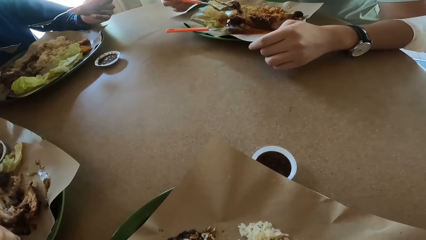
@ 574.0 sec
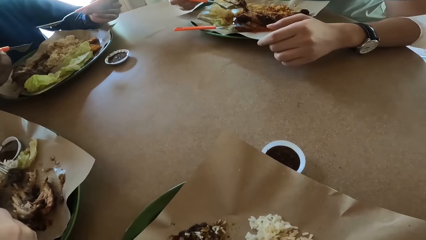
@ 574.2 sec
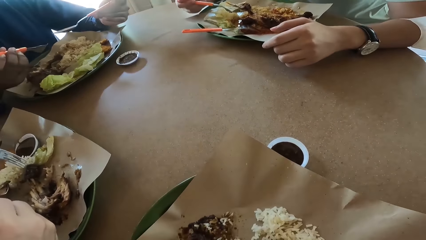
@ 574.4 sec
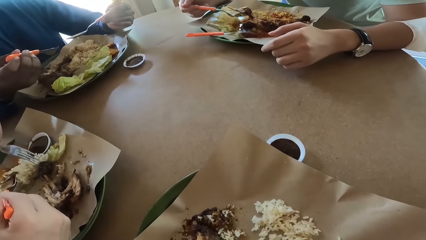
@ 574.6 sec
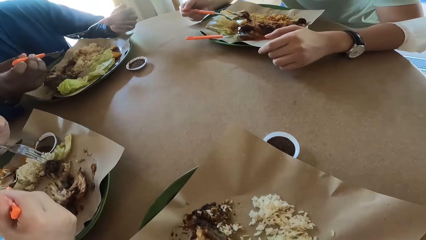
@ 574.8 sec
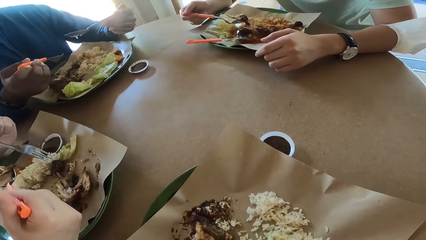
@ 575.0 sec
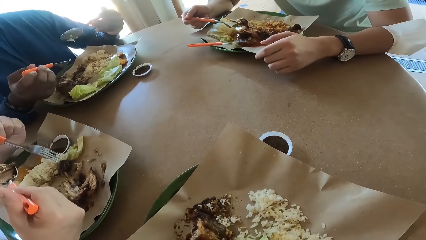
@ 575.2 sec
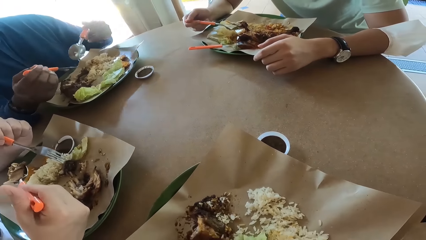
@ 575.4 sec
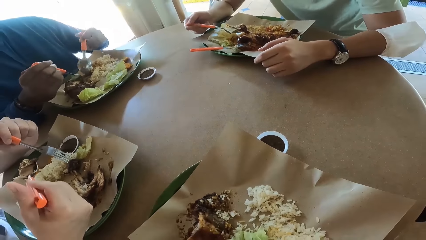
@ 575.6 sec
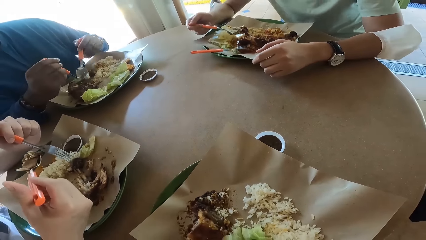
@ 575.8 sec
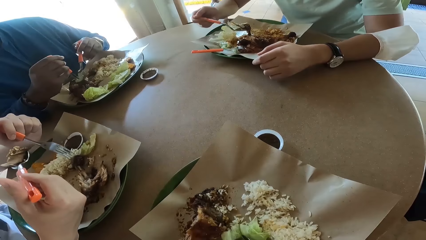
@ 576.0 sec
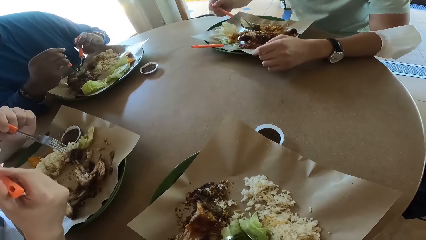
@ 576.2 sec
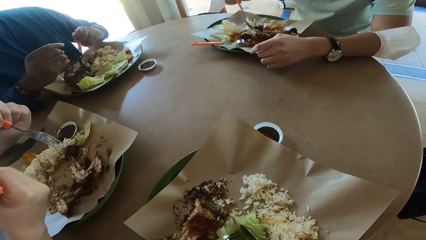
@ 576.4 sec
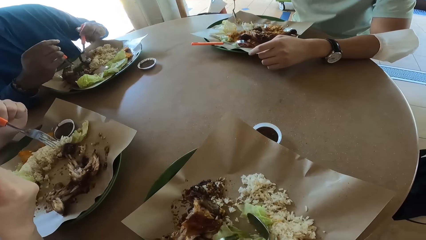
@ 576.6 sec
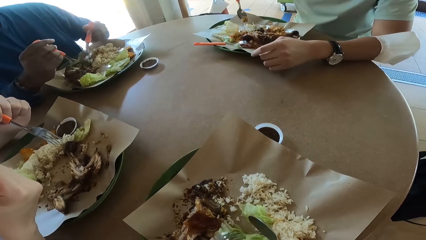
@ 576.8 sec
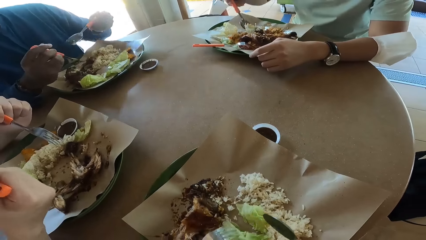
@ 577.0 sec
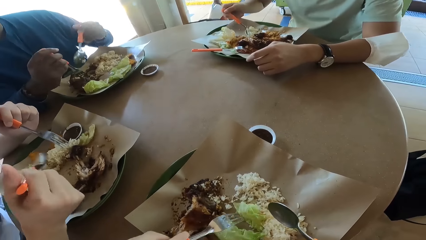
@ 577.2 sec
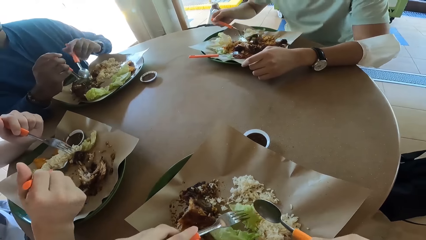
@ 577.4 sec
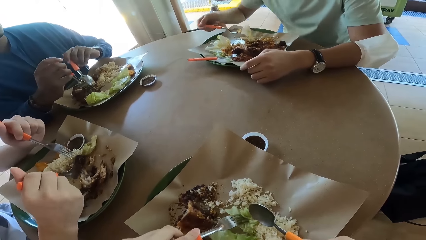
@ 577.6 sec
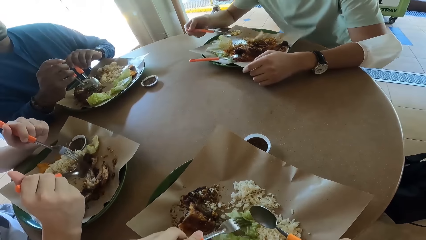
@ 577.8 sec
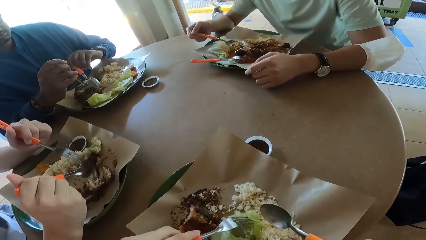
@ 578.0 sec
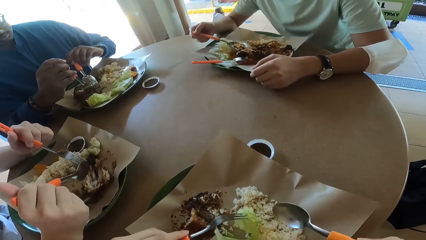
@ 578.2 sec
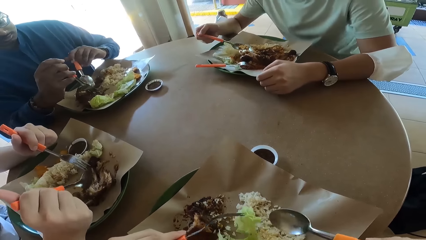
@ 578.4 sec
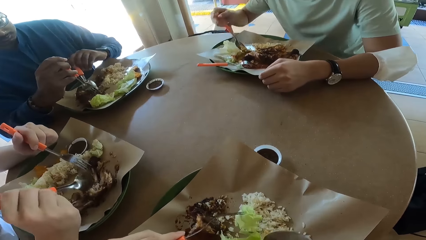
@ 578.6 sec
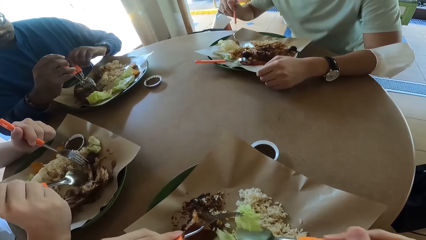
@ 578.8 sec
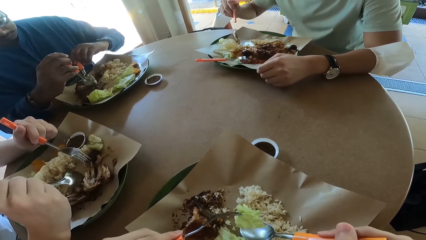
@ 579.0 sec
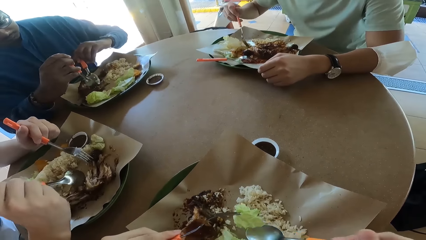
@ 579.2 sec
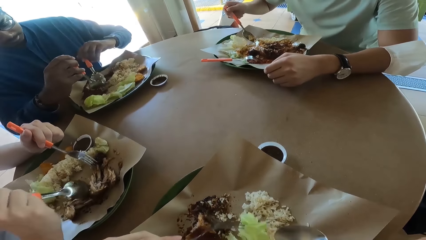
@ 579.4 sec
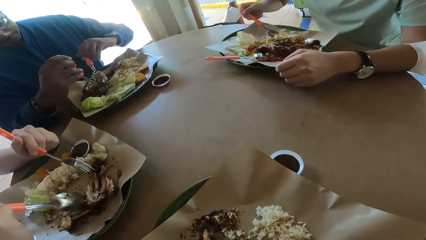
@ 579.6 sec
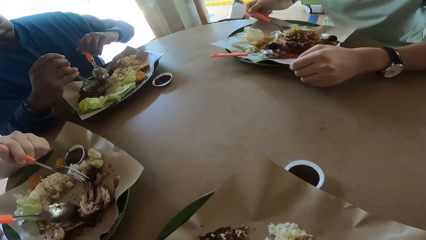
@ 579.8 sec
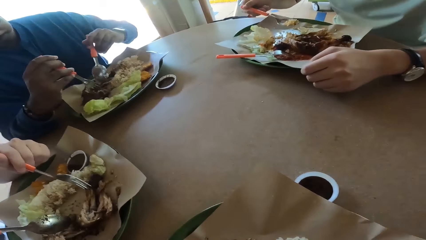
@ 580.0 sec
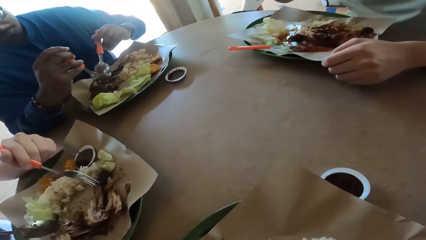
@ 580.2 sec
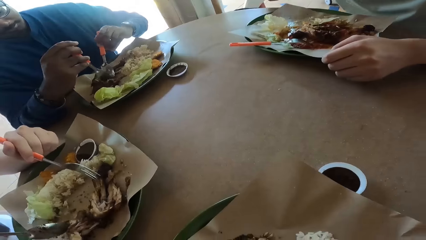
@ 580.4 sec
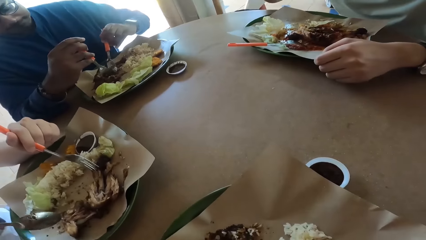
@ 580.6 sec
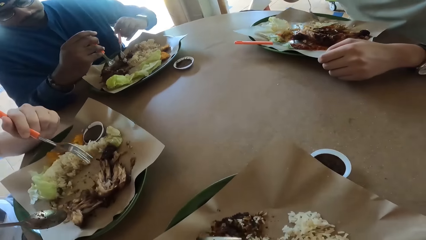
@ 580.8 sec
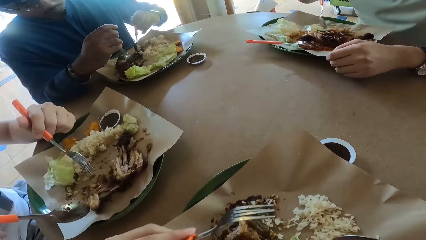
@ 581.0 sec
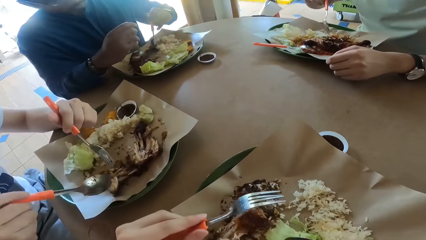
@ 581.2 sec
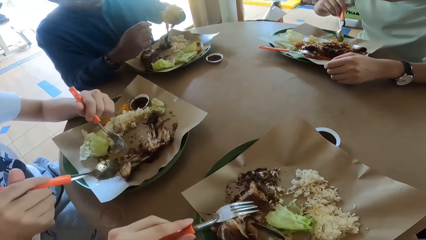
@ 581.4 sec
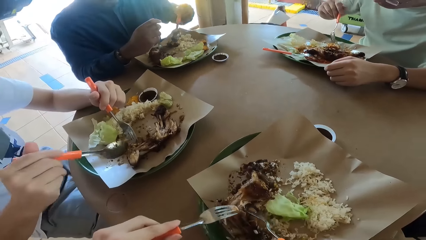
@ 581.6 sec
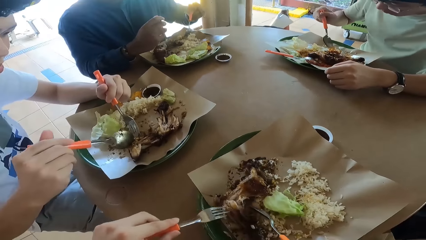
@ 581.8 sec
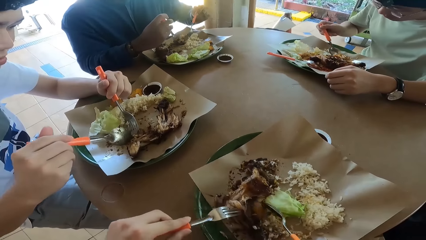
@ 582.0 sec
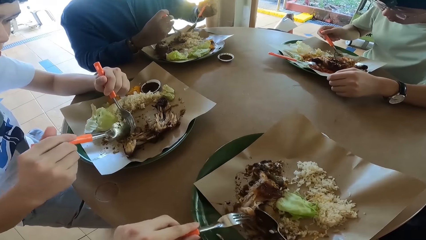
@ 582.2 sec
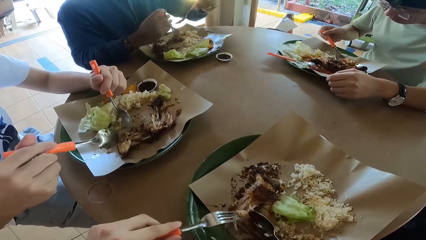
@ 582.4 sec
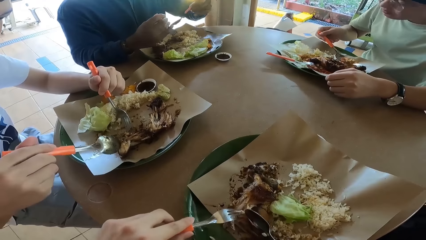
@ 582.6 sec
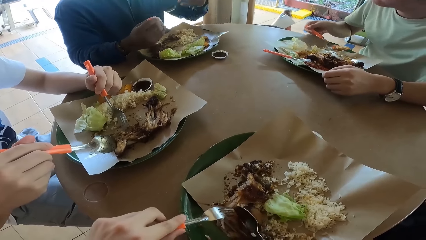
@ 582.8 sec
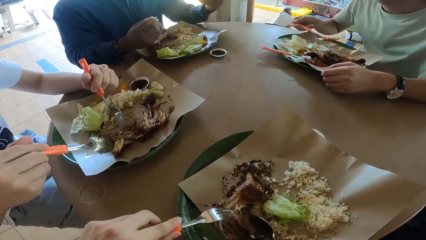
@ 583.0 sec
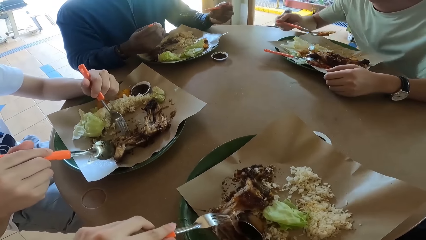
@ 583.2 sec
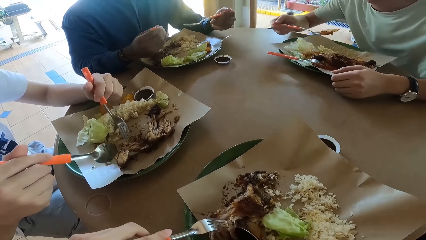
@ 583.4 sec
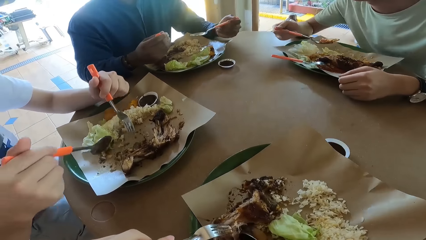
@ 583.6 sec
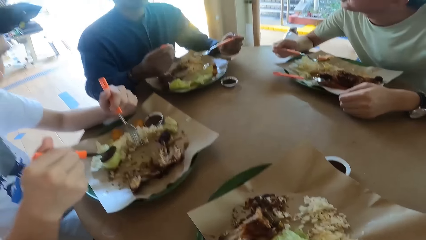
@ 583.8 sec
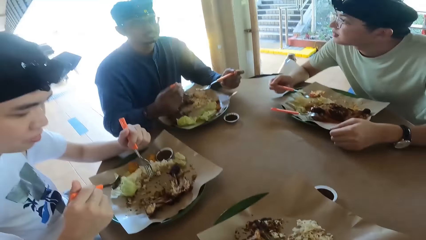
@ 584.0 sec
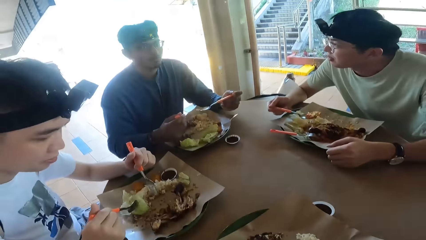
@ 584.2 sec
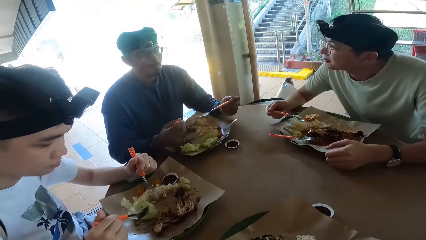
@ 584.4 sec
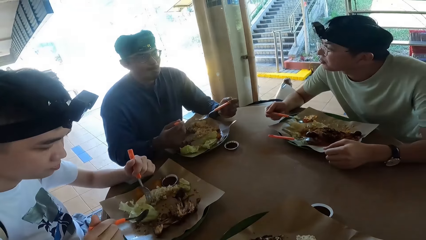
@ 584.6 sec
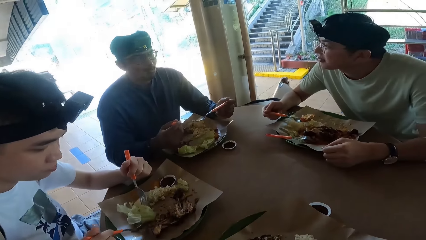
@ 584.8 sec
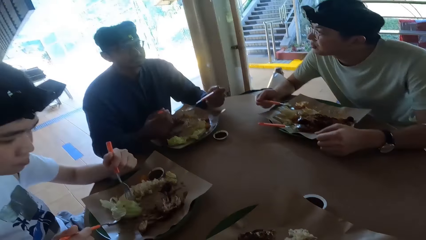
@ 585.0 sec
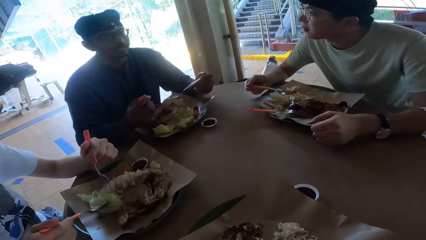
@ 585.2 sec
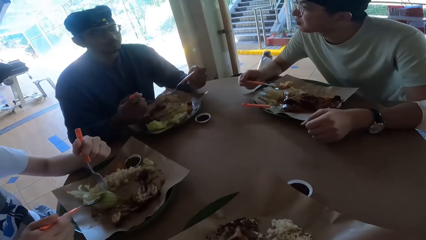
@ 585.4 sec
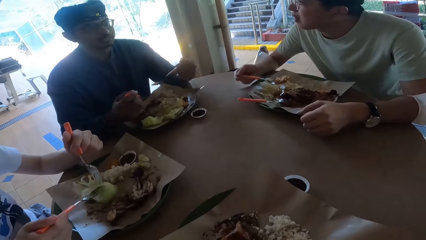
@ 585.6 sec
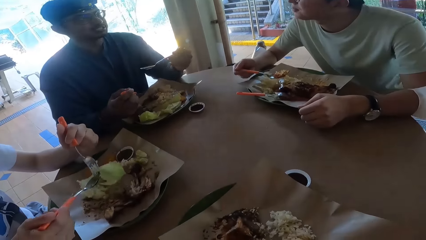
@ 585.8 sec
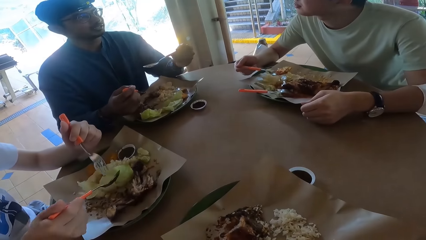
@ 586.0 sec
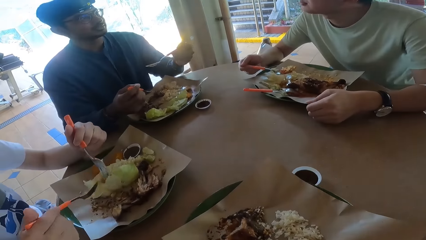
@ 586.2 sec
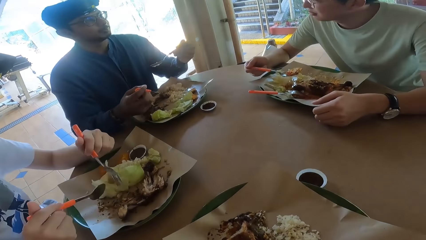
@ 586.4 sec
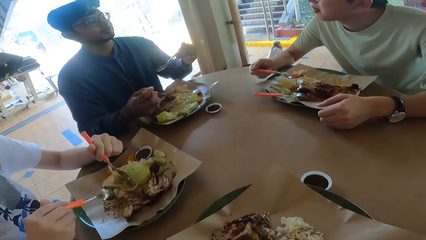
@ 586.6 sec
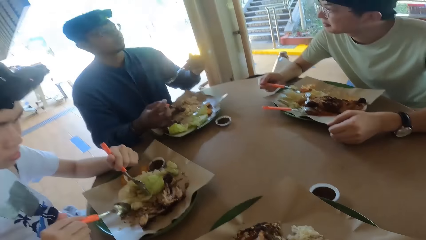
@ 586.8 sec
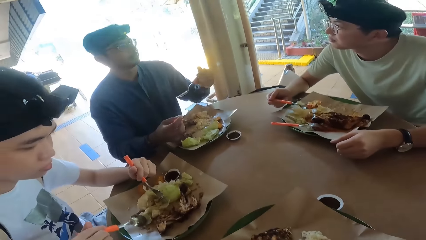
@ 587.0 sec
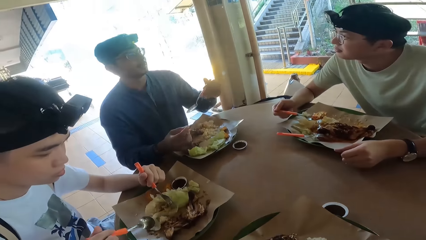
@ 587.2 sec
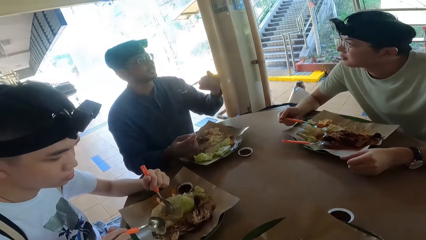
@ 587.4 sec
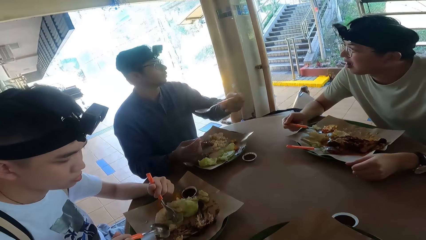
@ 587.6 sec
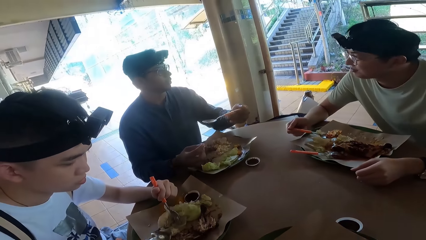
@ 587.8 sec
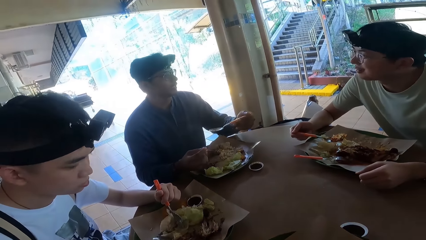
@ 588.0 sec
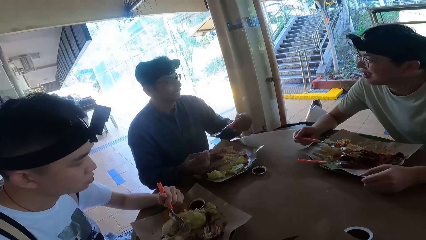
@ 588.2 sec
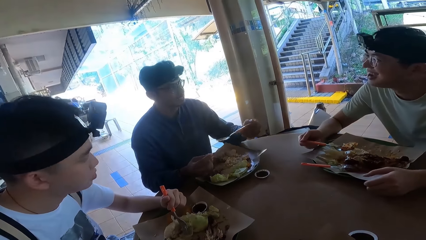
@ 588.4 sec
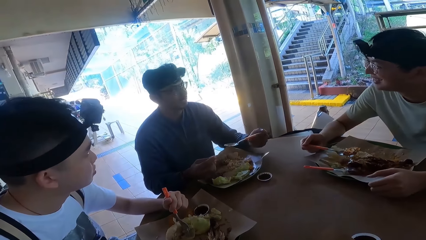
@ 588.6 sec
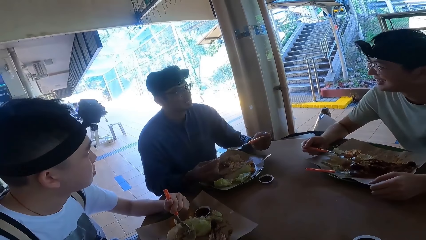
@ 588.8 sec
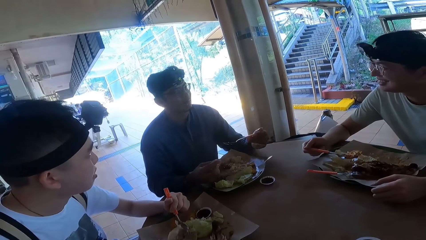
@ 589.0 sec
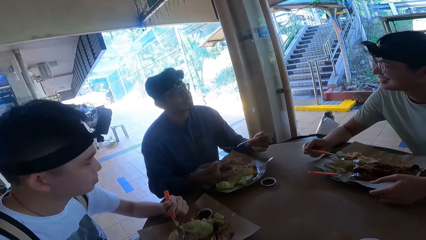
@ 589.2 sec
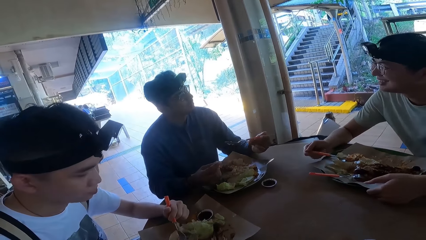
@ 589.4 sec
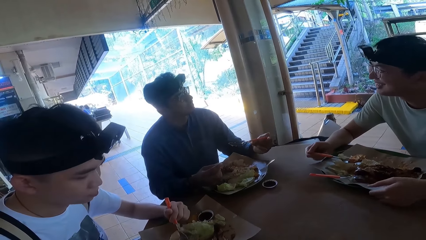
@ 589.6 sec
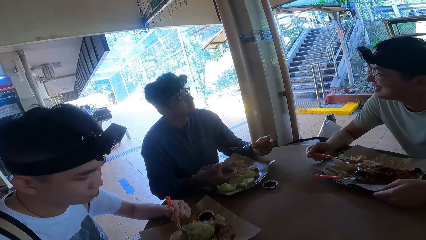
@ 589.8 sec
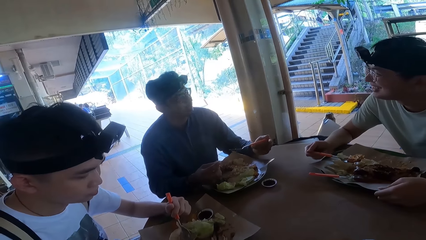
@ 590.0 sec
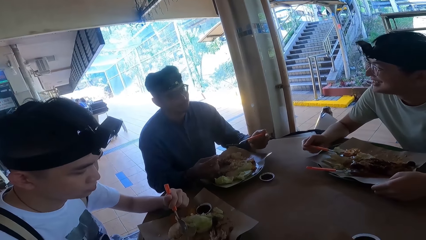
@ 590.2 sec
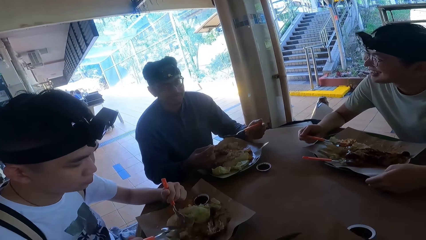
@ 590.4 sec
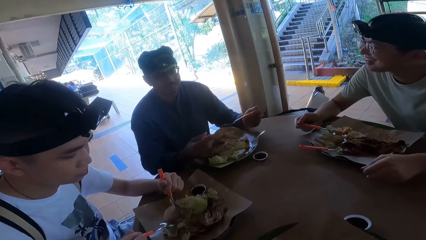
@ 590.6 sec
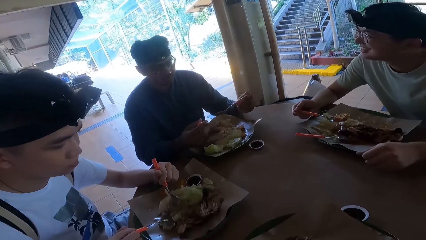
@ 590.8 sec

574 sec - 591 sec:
A person takes food with a spoon.
